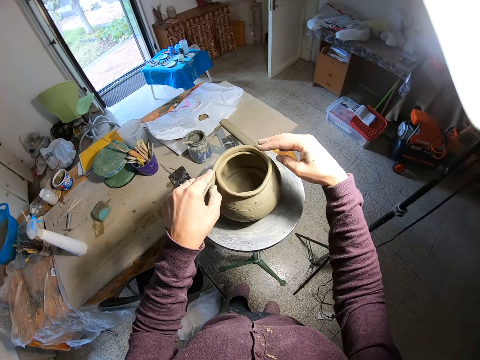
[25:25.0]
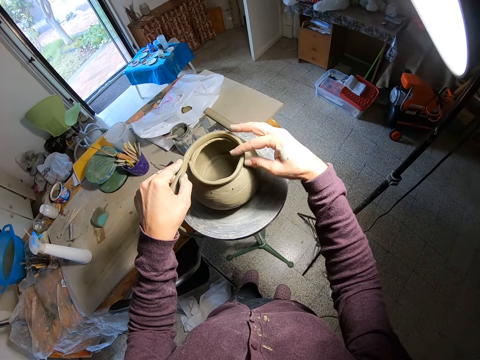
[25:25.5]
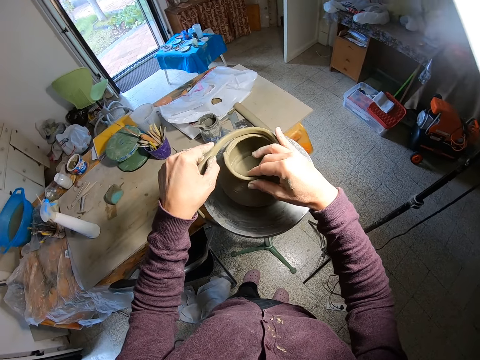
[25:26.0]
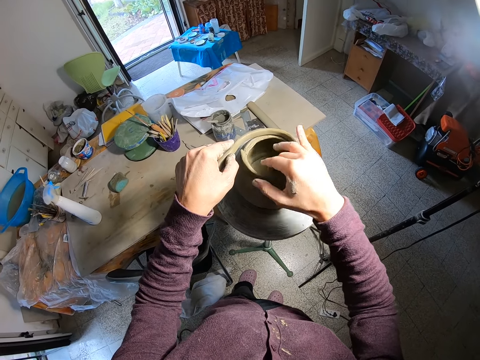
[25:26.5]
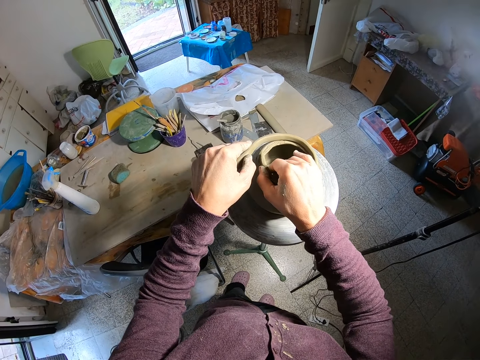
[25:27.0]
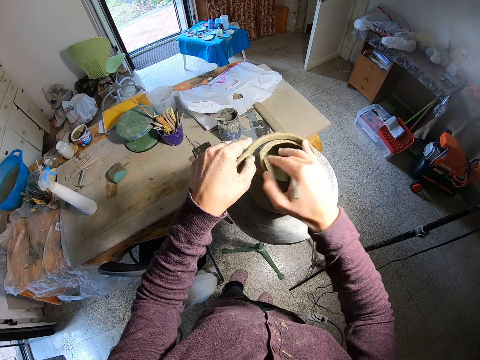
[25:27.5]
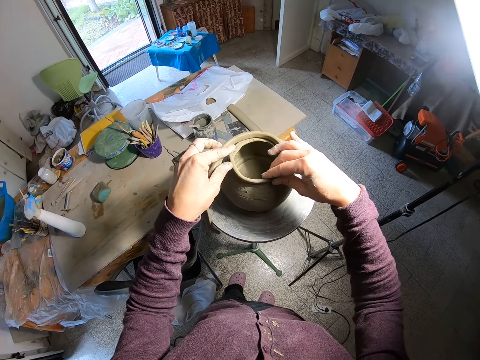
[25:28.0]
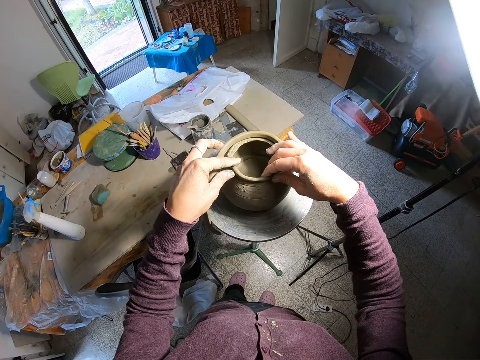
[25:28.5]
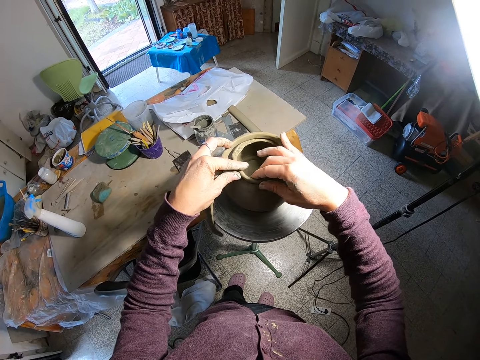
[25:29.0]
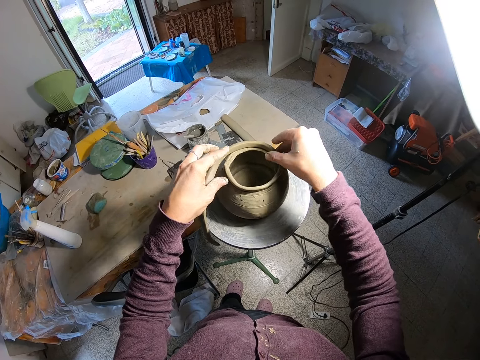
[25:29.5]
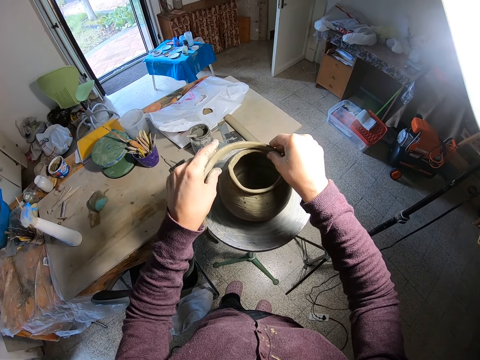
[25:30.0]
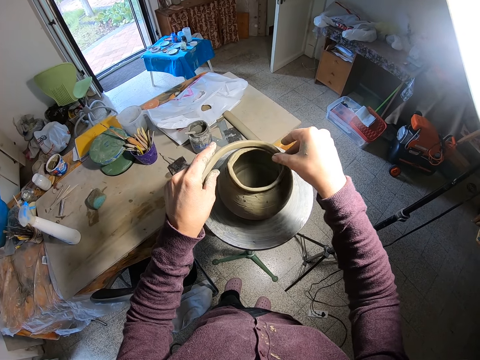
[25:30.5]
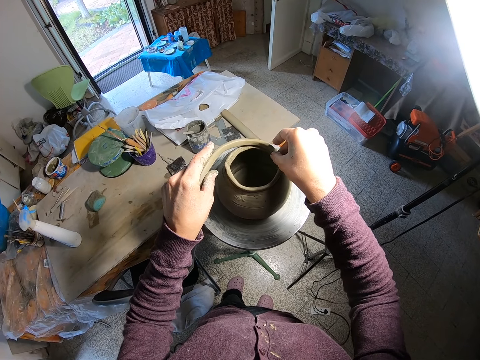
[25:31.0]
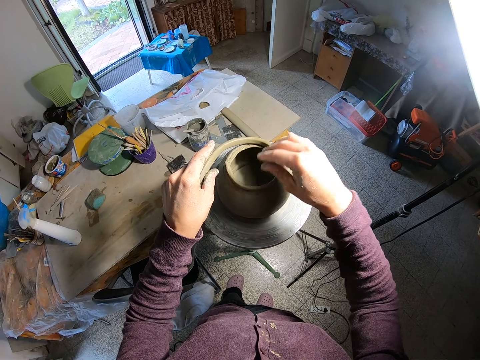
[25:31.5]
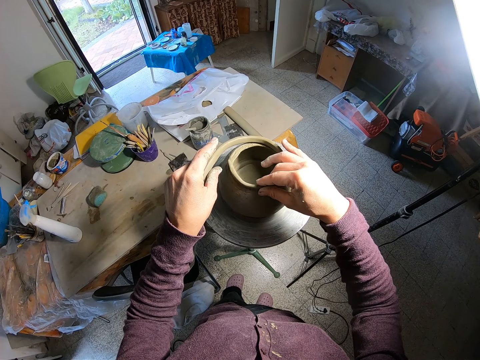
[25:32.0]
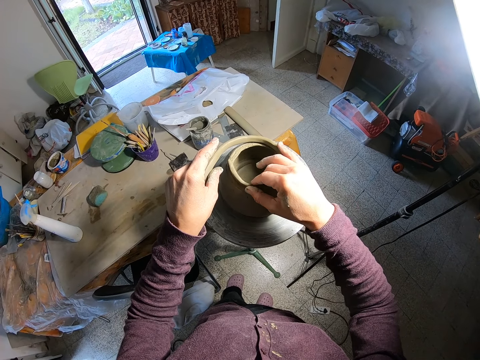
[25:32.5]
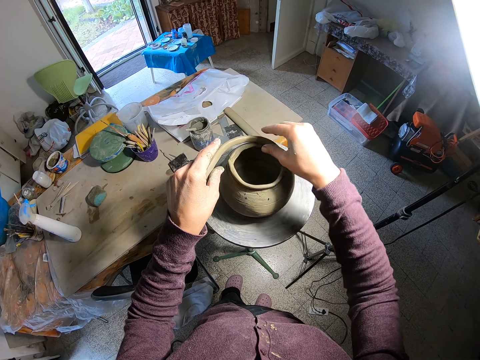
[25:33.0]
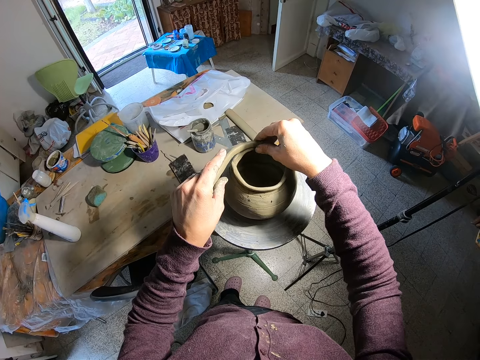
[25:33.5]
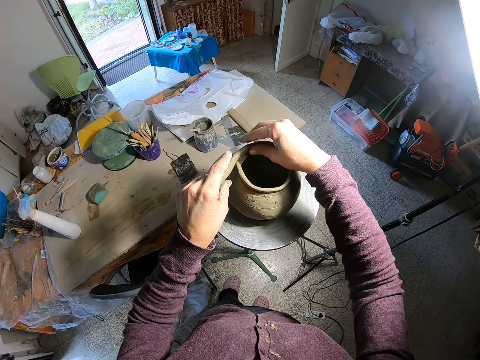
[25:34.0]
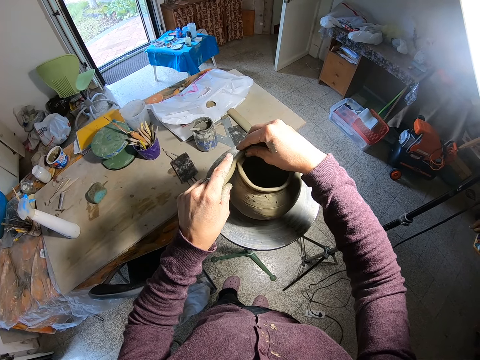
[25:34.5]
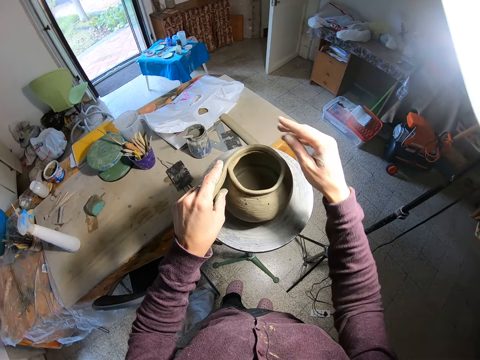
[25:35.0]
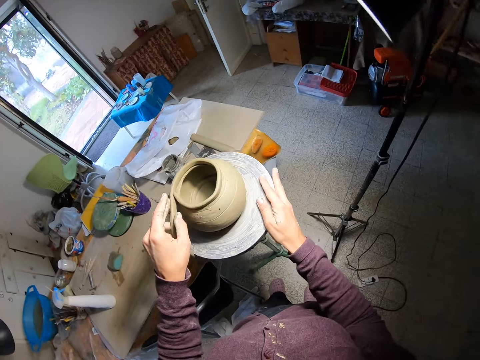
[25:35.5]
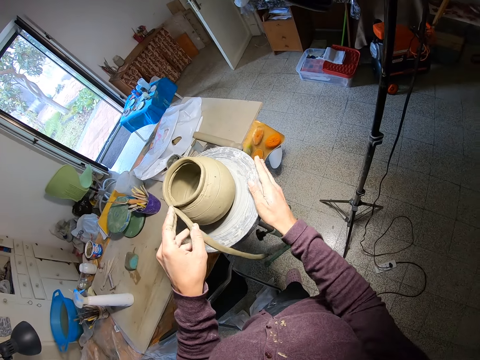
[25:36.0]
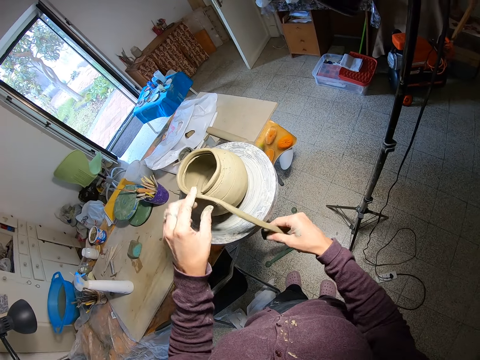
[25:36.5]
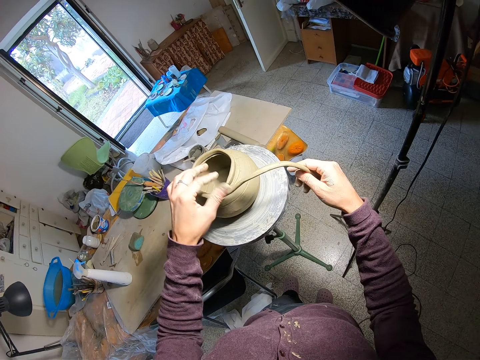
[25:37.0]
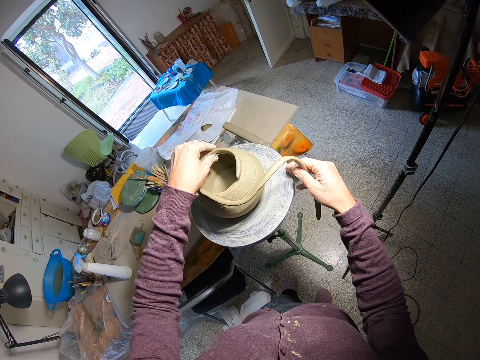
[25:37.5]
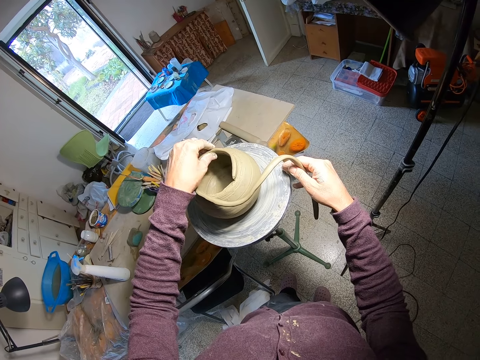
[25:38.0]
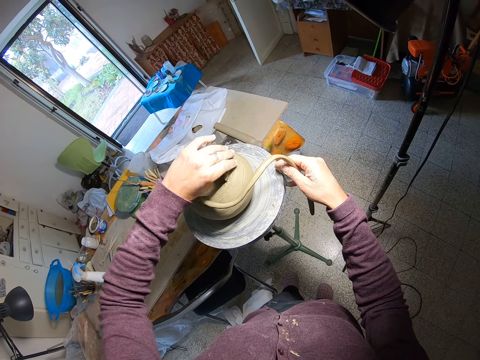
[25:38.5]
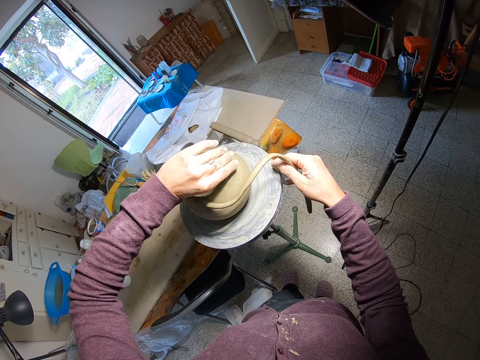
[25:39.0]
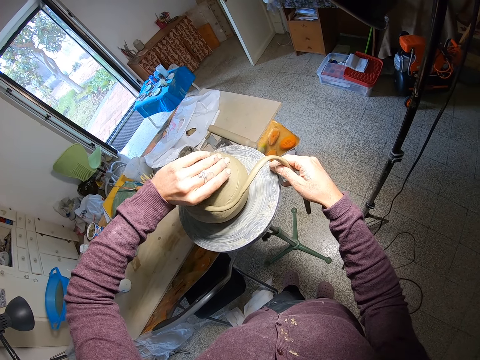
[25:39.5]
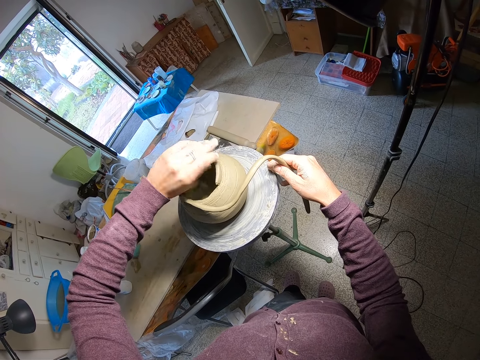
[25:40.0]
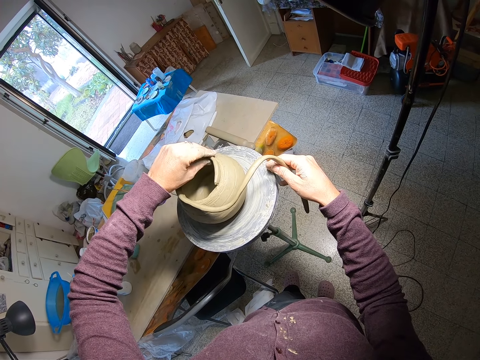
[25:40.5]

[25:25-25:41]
The camera wearer turns the pottery wheel with her right hand. She holds the end of the clay mold or pottery material on the clay mold on the pottery wheel with her right hand. She fixes the pottery material on the item. She presses the clay mold on the clay mold on the pottery wheel with her left hand.

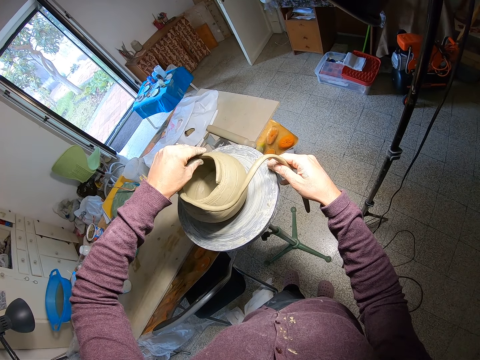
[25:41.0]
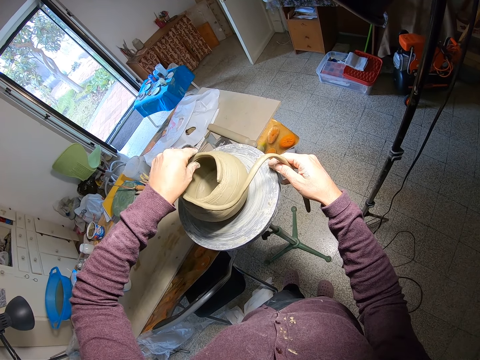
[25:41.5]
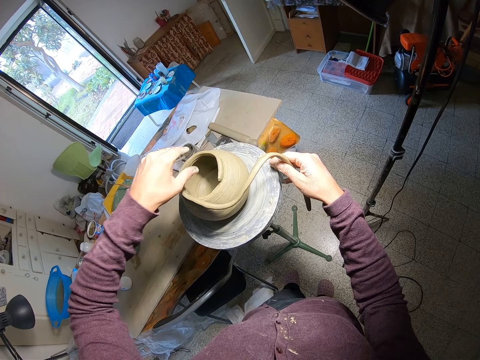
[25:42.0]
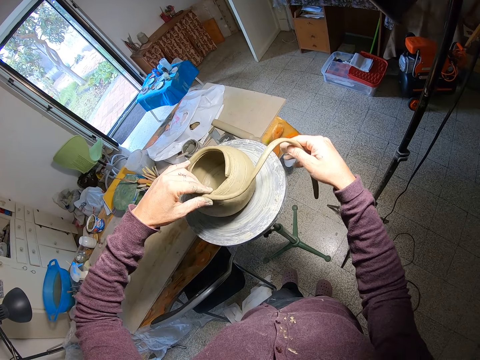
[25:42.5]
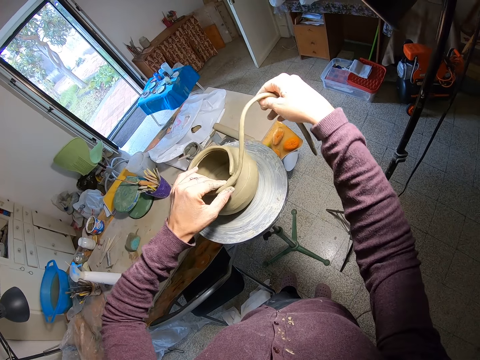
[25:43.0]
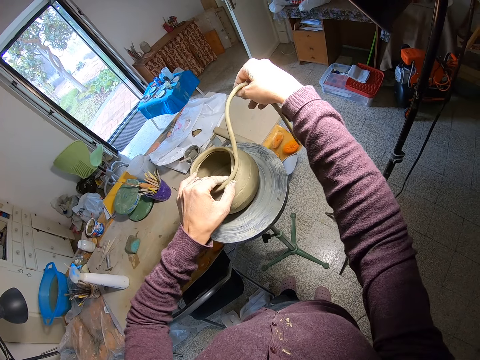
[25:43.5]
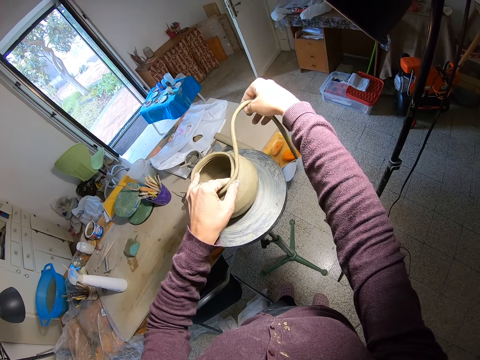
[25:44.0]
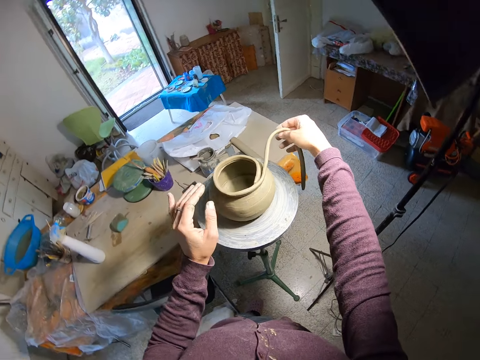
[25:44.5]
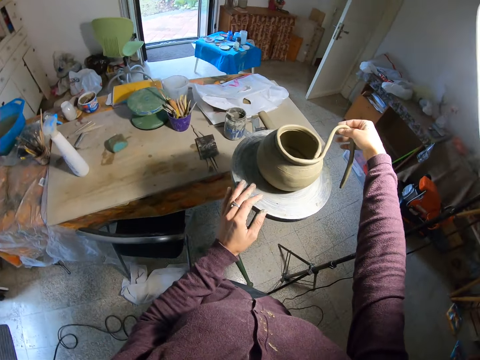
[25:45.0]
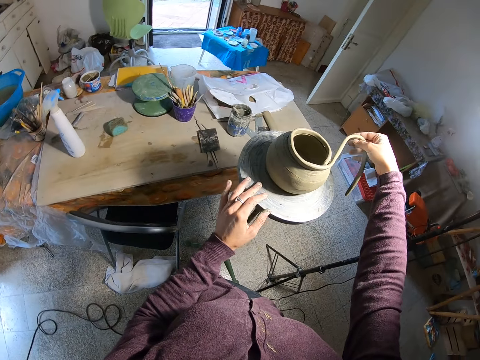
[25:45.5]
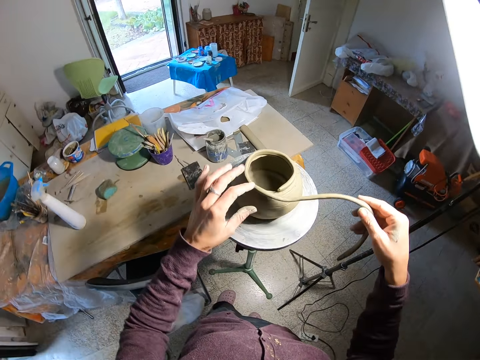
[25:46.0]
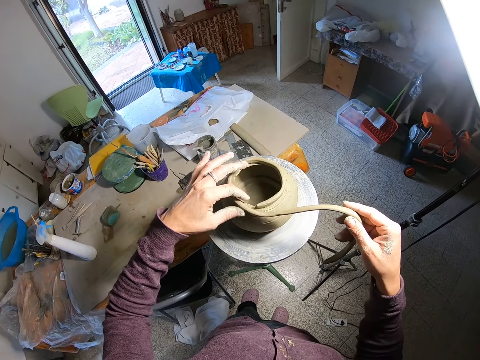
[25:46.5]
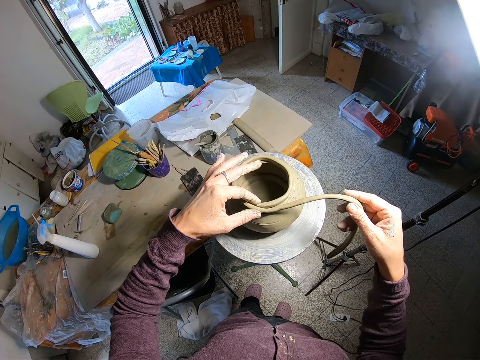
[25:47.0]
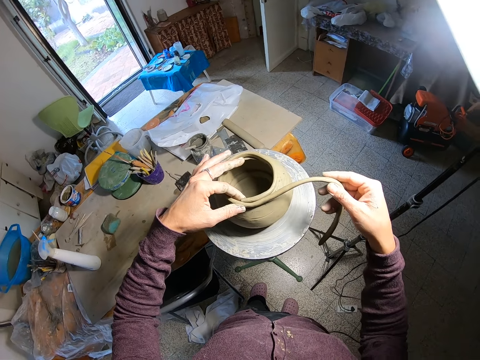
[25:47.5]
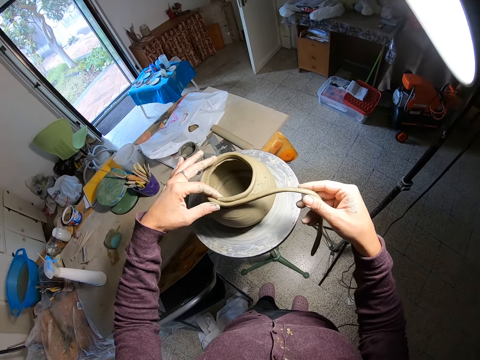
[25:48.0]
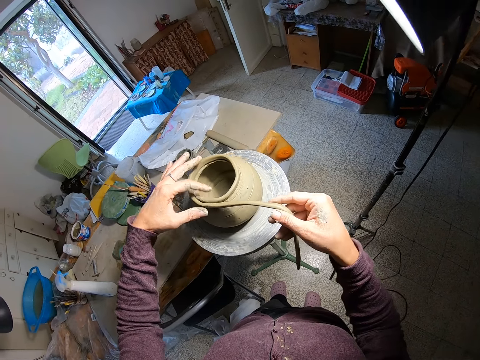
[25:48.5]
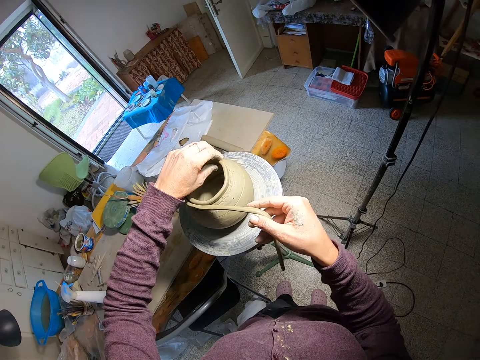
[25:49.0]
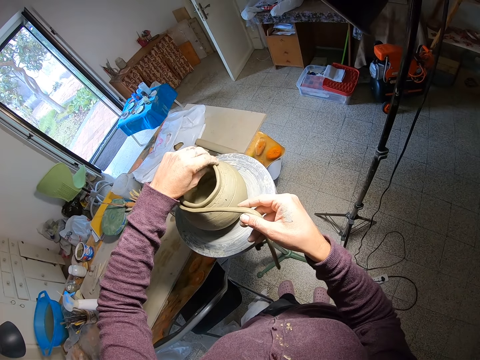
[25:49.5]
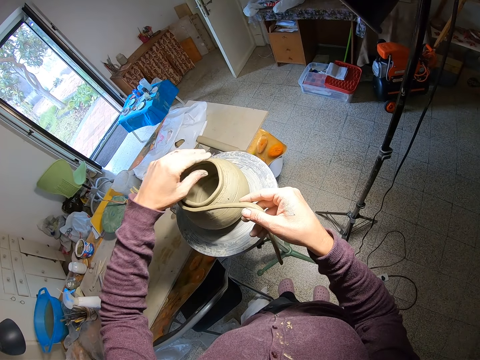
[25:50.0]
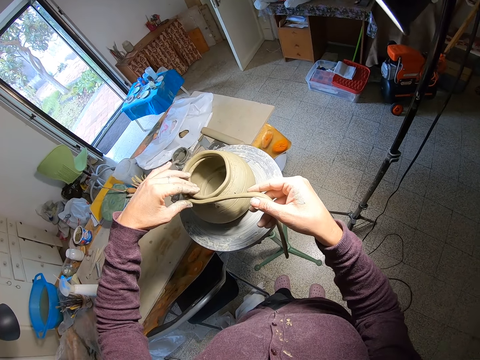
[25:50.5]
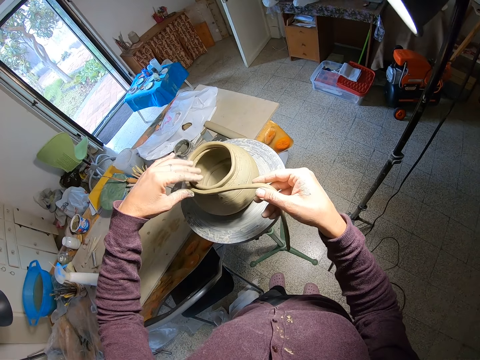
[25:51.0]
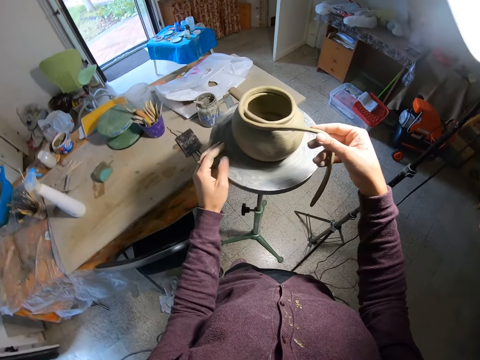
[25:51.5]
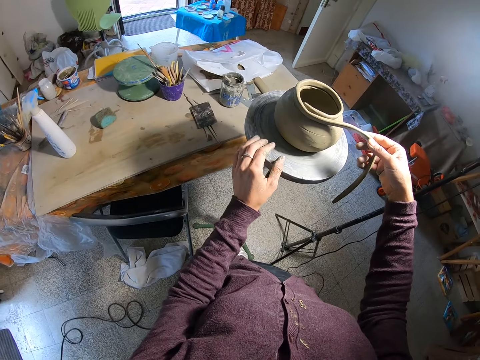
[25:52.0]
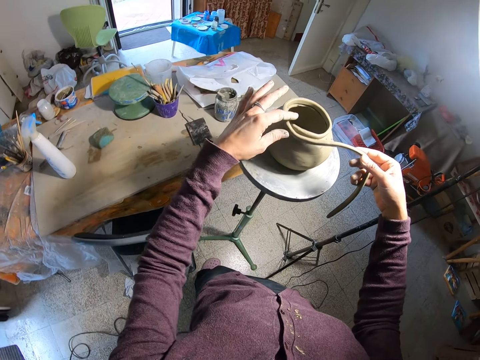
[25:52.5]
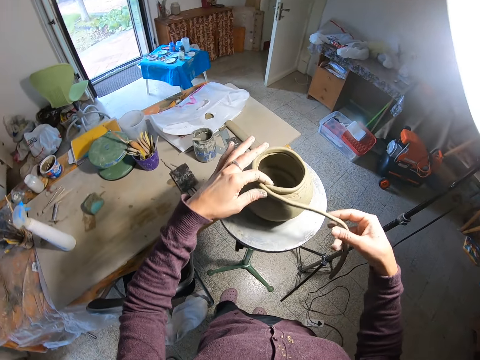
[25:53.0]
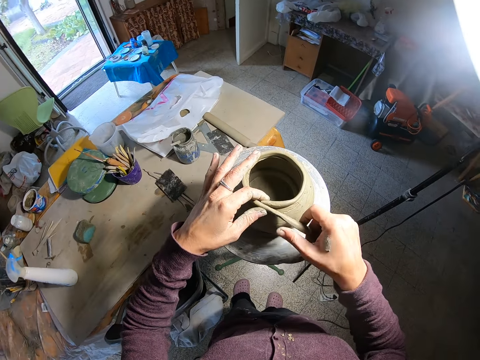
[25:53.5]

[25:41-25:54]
The camera wearer taps the top of the clay mold on the pottery wheel with the clay mold in both hands. She places her left hand on the pottery wheel. She stares at the molded item. She fixes the pottery material on the item. She presses the clay mold on the clay mold on the pottery wheel with her left hand. She touches the pottery wheel with her left hand. She turns the pottery wheel with her left hand. She puts a mark on the pottery material. She presses the clay mold on the clay mold on the pottery wheel with her left hand.
